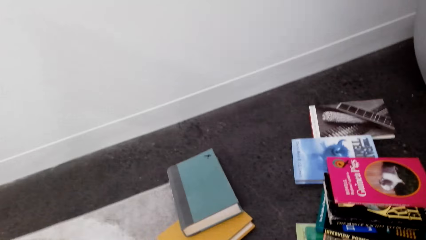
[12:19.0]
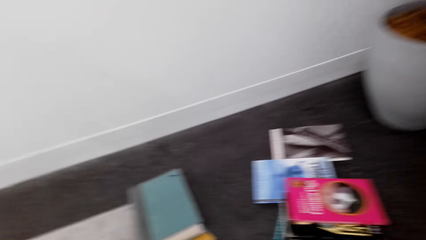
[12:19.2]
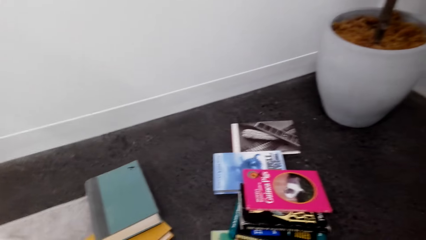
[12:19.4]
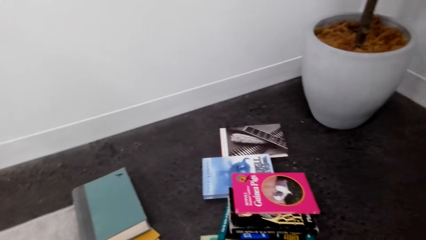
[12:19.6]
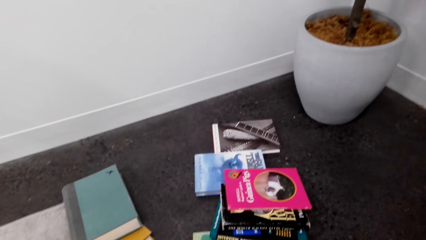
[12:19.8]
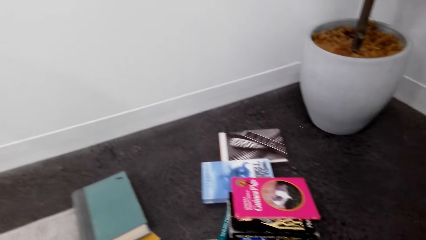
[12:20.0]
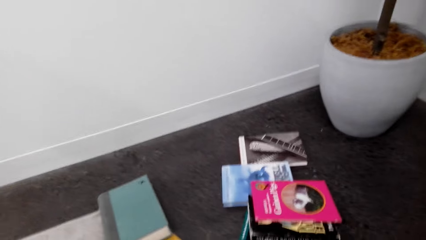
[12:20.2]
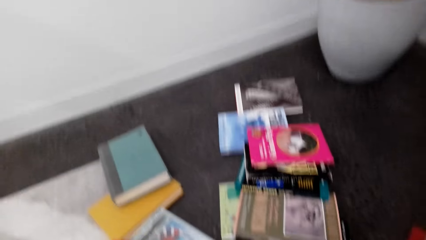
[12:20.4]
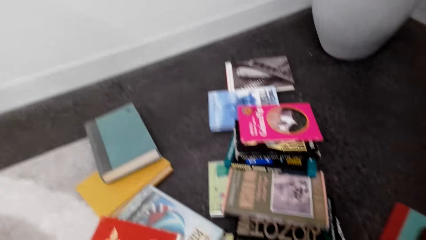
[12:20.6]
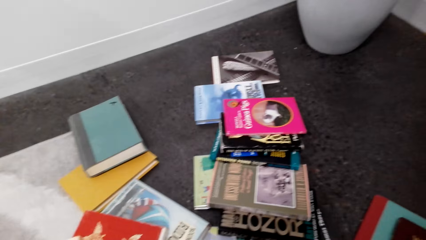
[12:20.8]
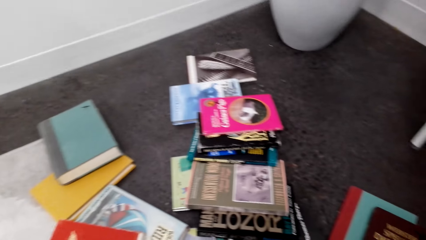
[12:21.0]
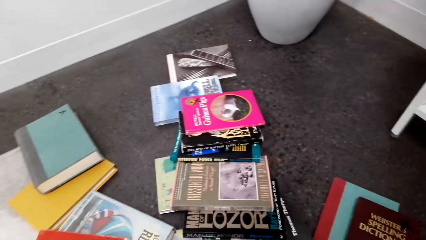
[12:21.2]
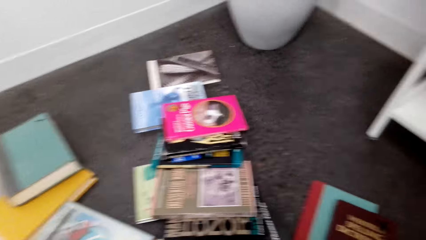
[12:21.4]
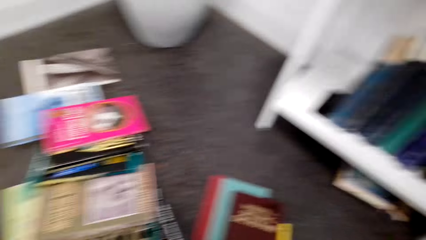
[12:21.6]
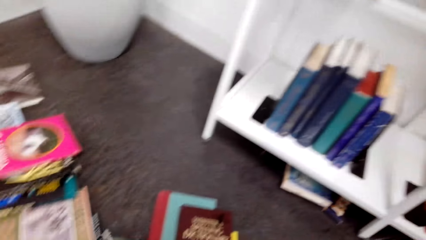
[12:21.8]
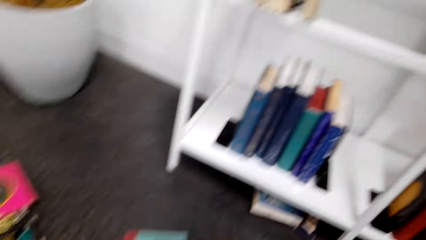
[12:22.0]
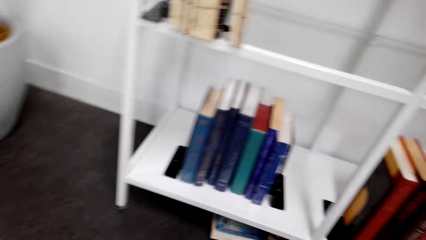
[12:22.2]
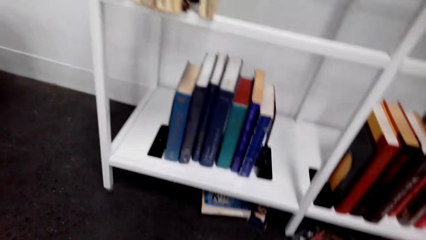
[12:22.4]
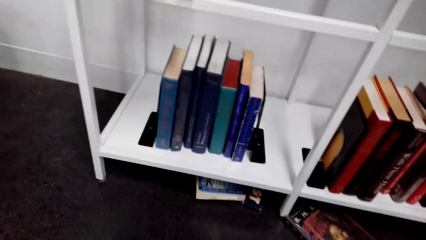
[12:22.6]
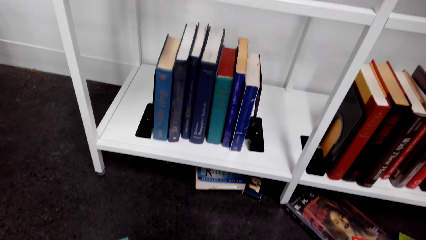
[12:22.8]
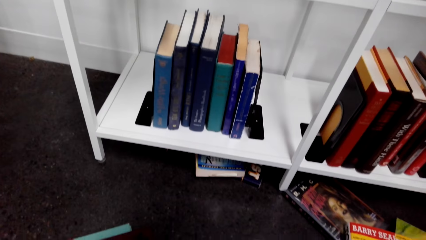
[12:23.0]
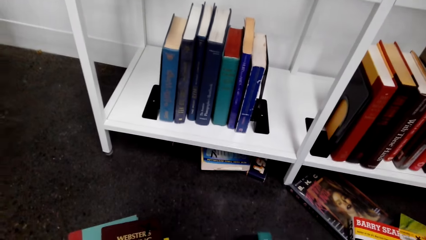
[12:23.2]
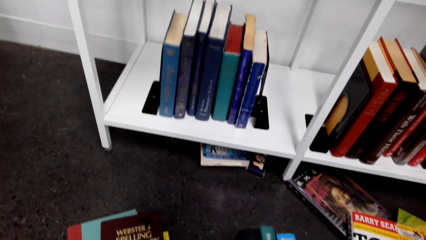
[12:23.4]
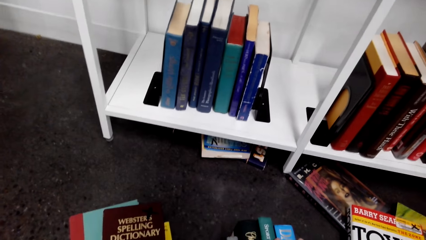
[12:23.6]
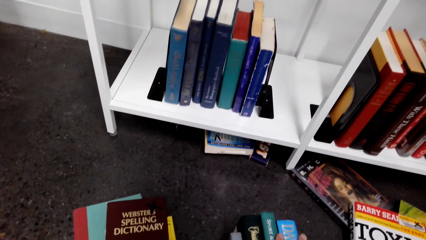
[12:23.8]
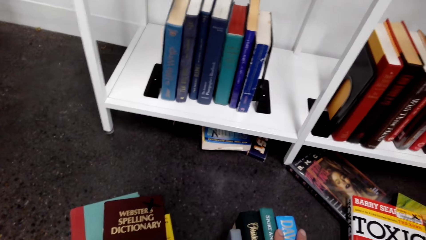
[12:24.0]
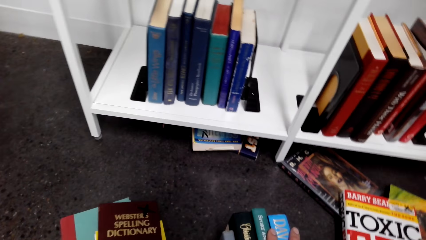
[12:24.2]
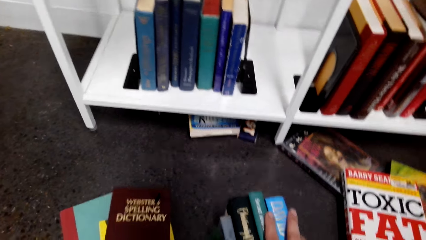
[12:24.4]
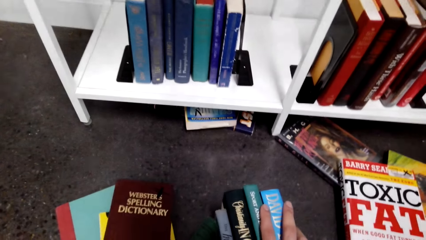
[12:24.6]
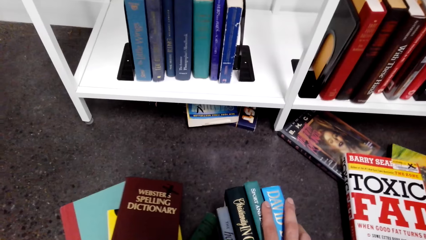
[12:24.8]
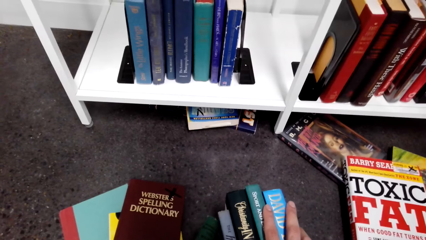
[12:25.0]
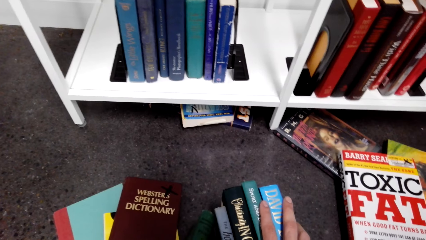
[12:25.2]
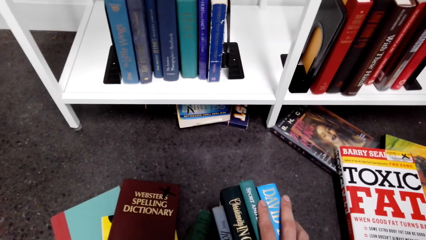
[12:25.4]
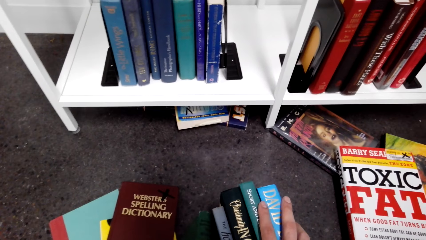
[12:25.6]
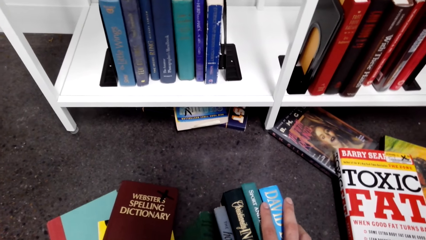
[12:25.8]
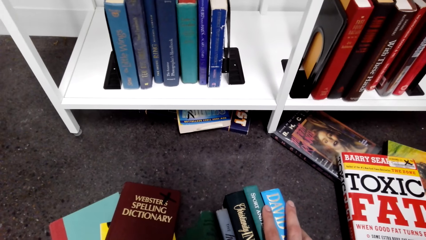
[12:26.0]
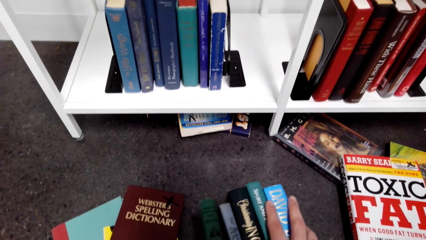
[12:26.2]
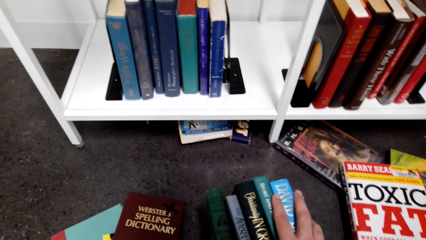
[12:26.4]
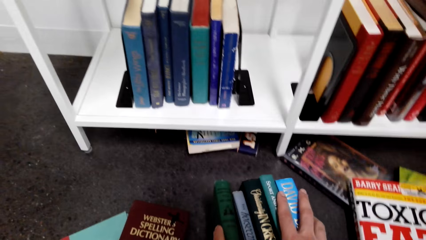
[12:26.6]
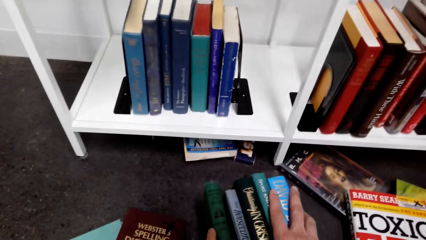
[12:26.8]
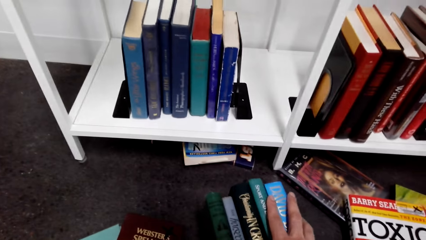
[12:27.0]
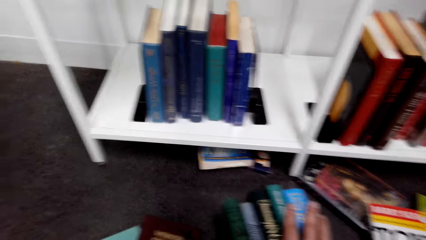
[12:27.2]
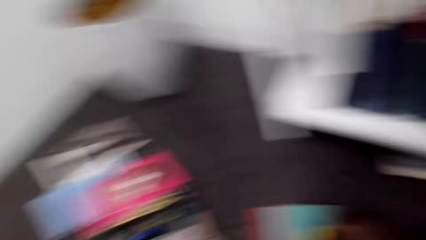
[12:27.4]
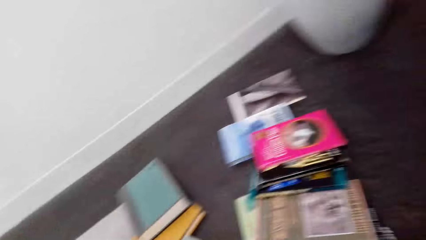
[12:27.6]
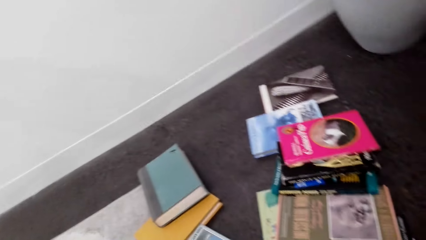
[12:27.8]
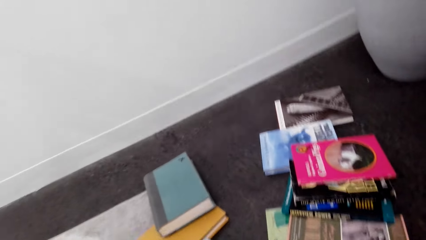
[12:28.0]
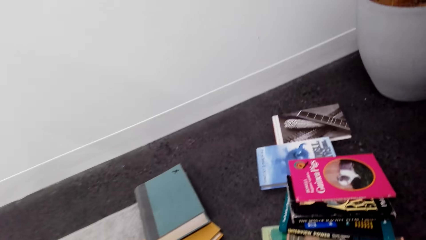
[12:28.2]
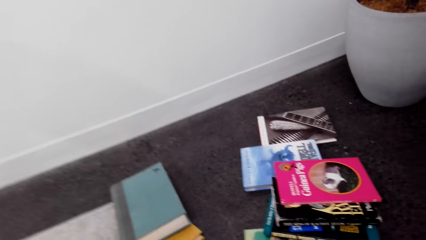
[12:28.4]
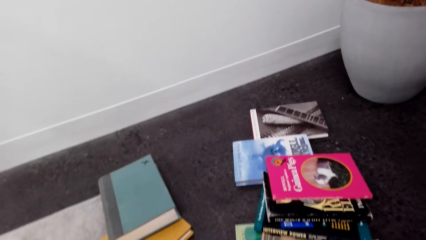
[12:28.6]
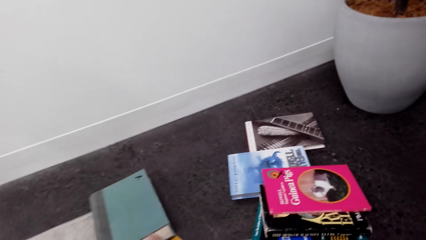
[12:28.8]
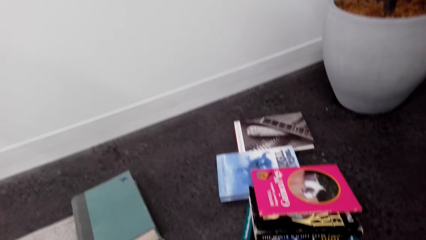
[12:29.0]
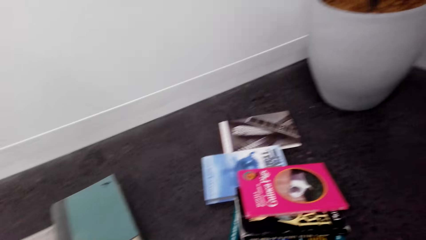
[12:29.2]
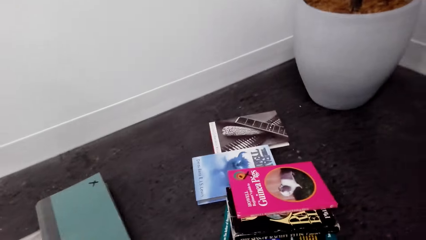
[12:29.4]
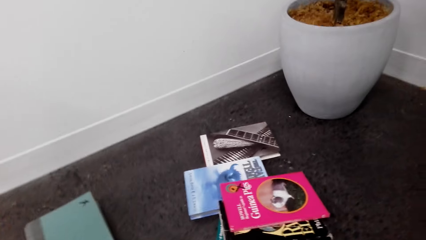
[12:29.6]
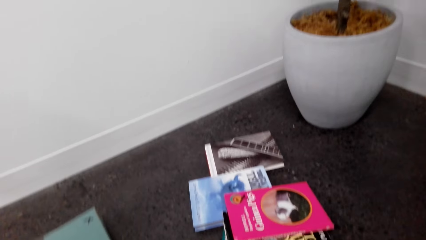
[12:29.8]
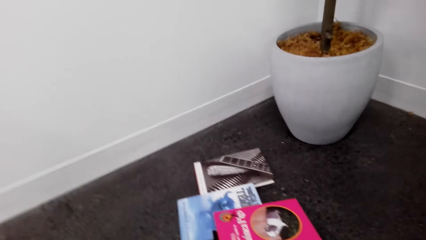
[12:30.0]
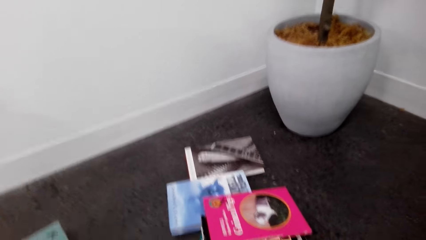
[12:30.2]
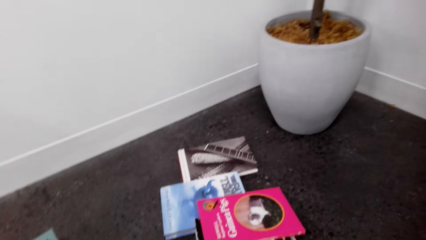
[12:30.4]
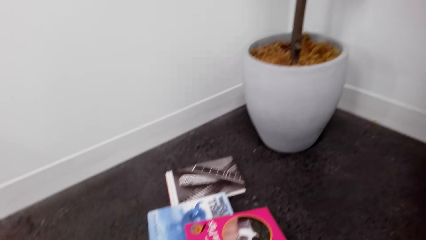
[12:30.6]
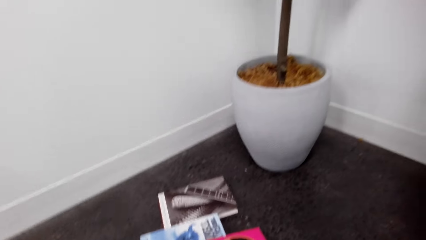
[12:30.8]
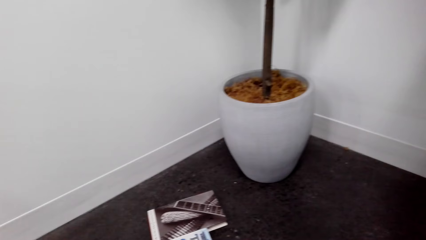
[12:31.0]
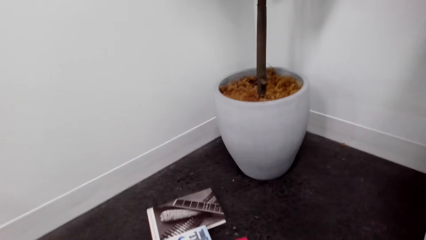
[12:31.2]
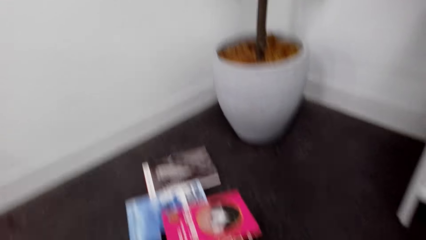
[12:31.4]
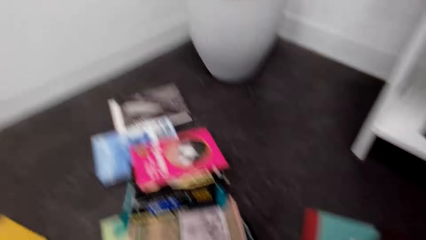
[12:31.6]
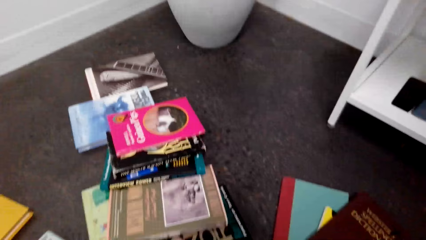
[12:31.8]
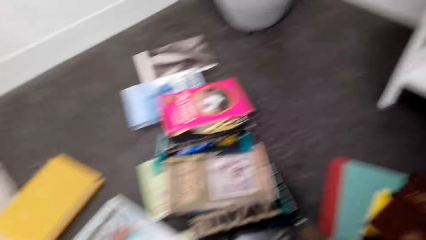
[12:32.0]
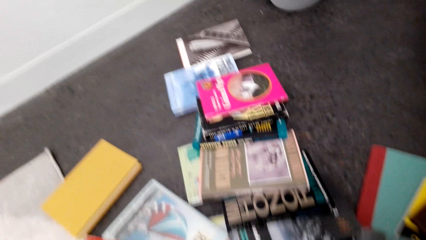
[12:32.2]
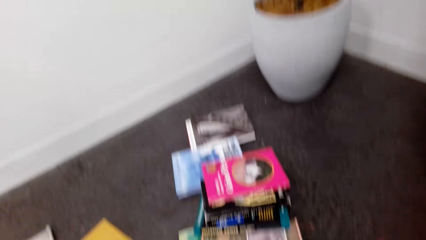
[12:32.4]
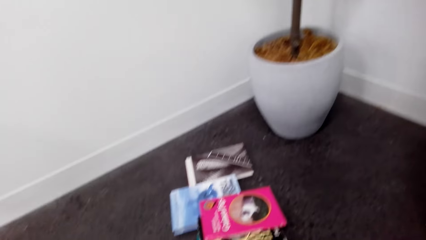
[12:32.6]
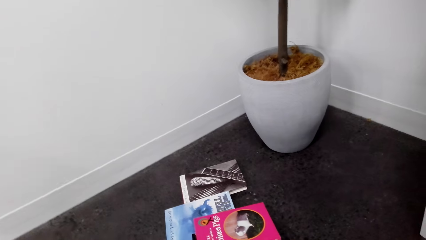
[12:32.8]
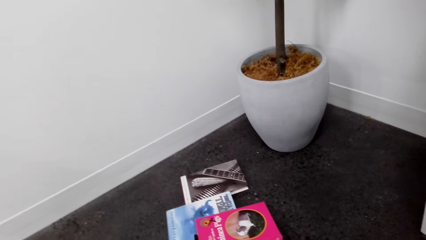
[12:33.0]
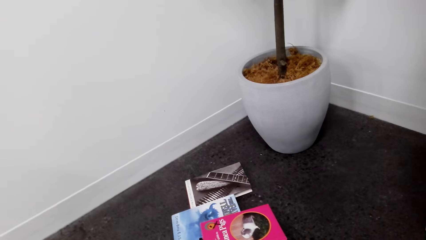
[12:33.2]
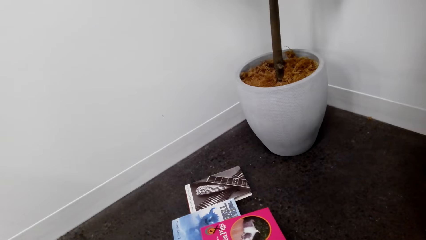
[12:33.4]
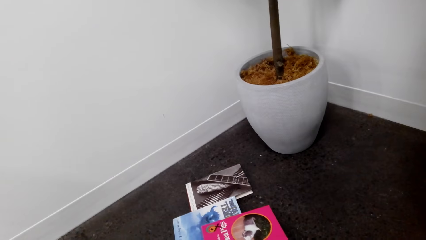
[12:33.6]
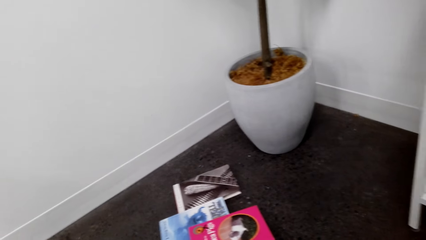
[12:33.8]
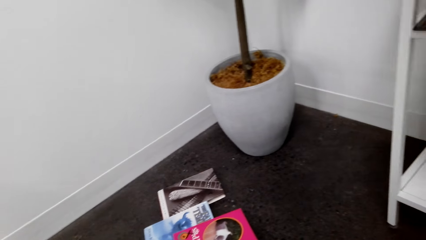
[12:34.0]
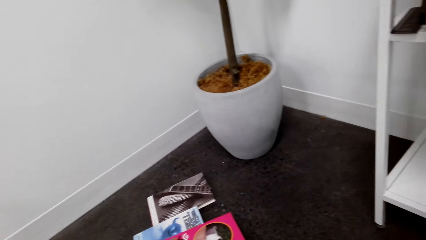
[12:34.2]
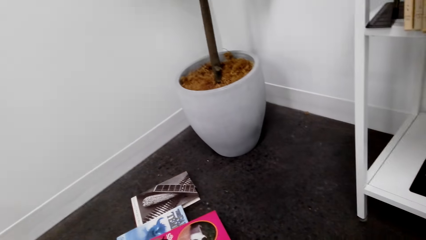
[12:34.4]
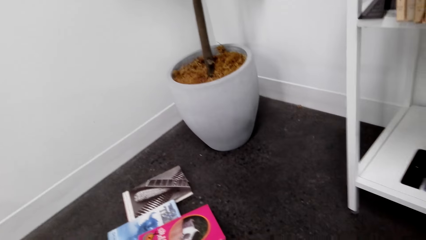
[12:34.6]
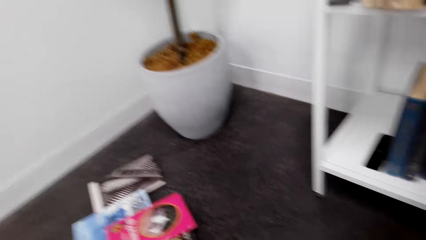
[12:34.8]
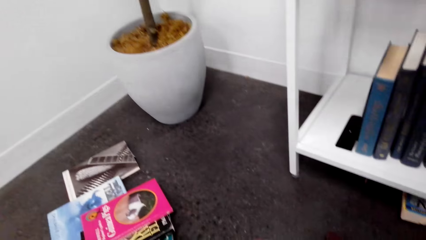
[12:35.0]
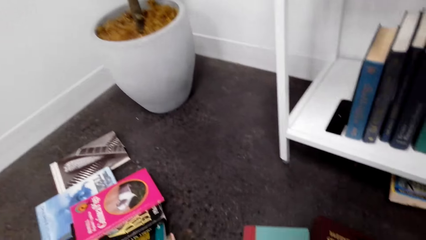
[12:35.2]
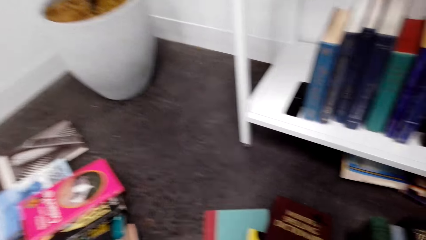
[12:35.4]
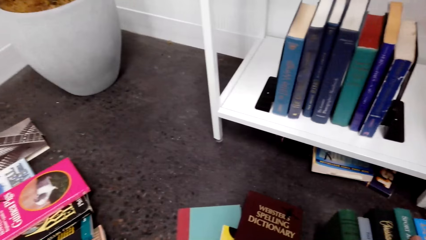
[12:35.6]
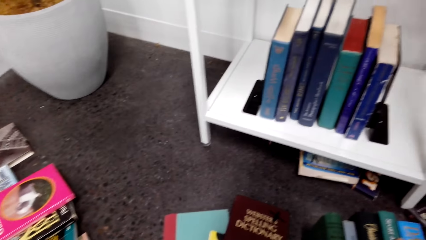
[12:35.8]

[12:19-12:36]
The camera wearer piles books. They look around the house floor.
